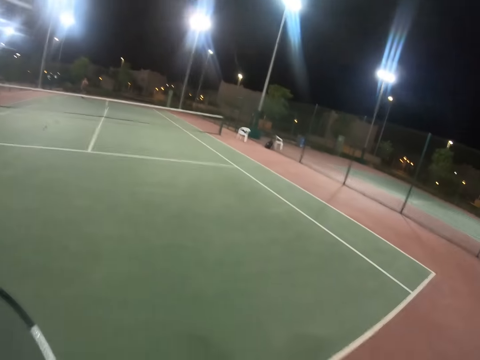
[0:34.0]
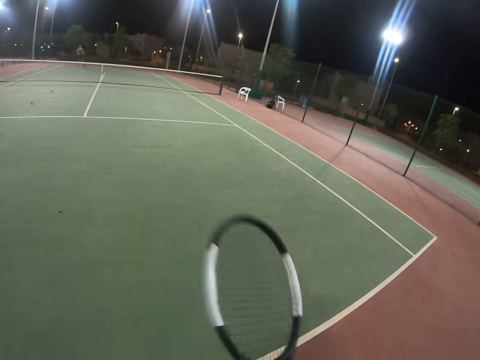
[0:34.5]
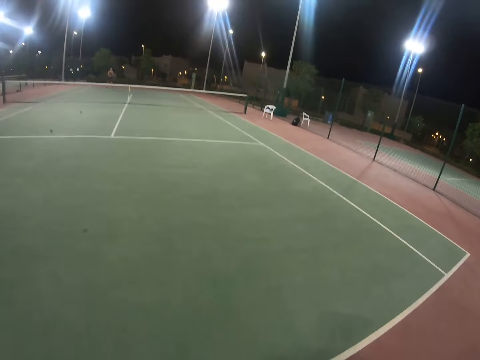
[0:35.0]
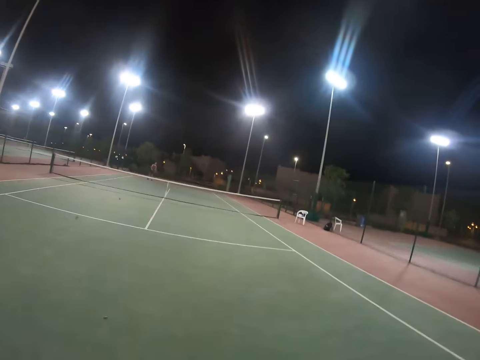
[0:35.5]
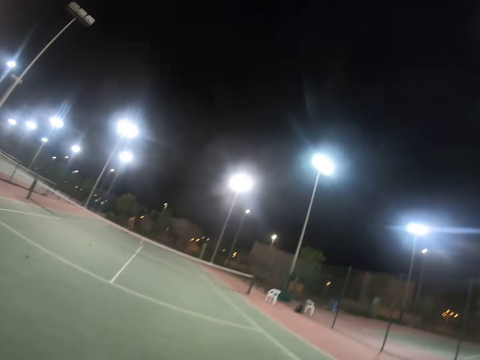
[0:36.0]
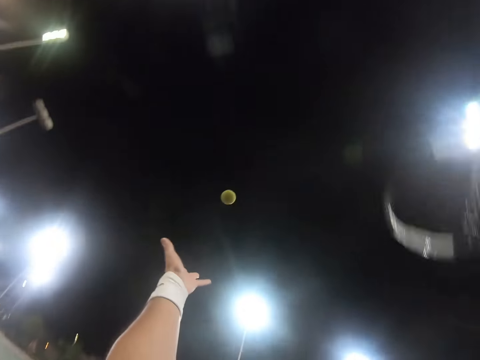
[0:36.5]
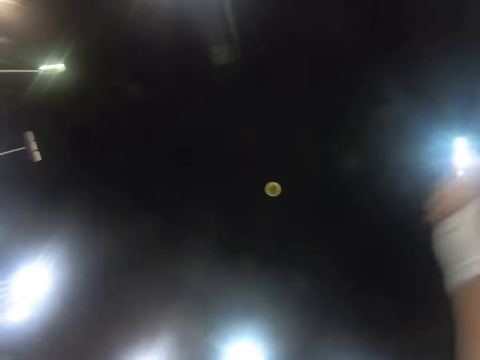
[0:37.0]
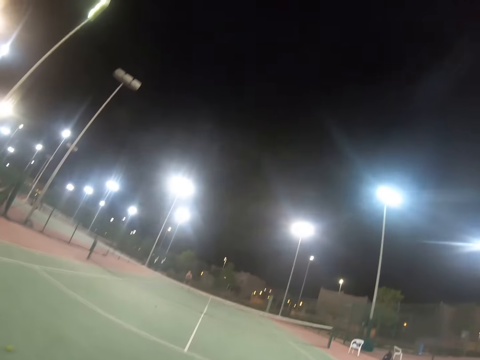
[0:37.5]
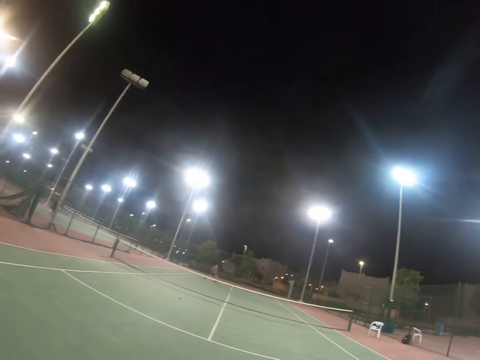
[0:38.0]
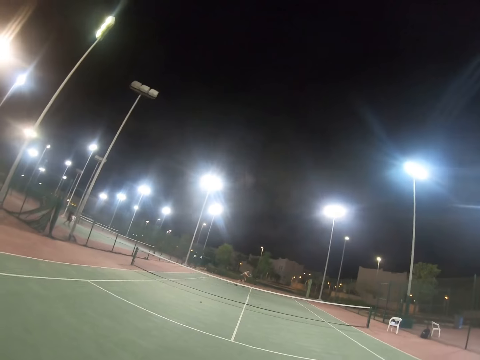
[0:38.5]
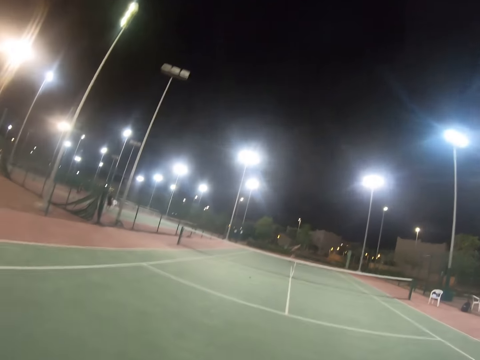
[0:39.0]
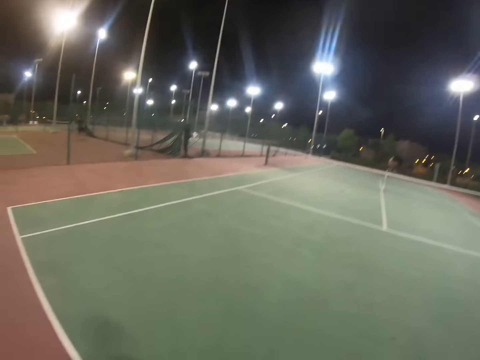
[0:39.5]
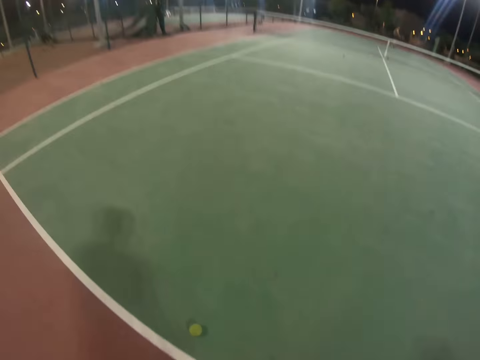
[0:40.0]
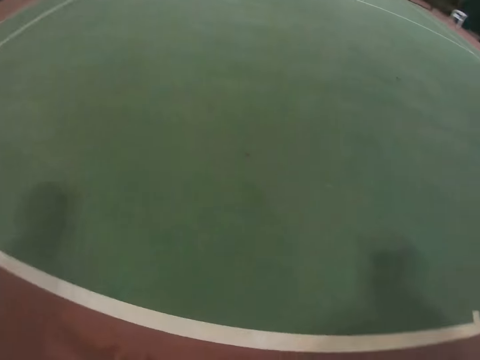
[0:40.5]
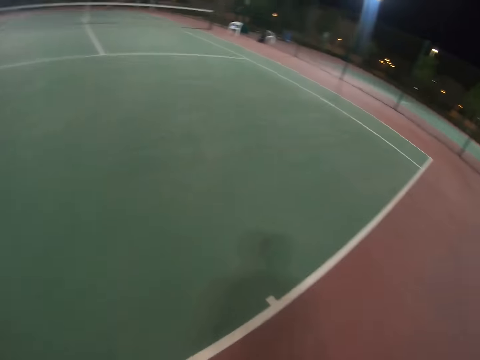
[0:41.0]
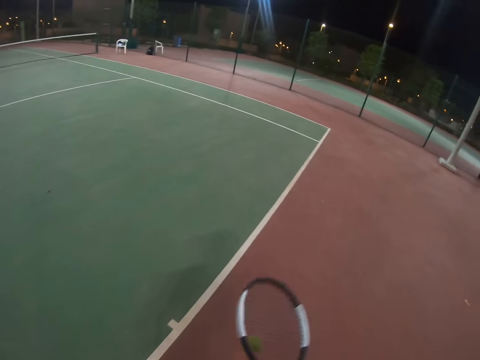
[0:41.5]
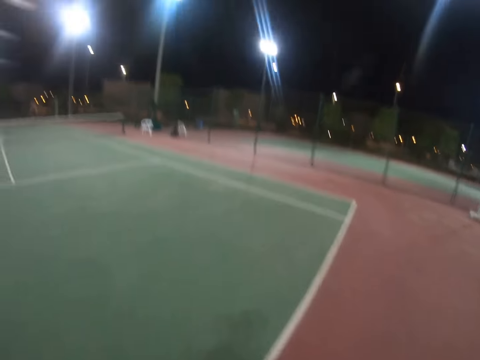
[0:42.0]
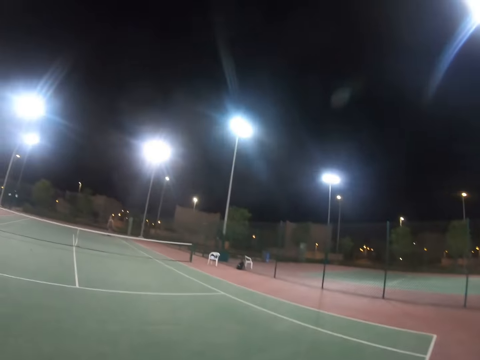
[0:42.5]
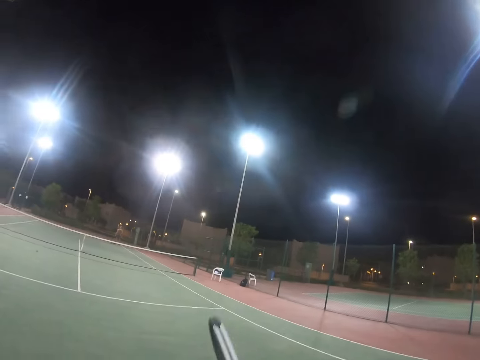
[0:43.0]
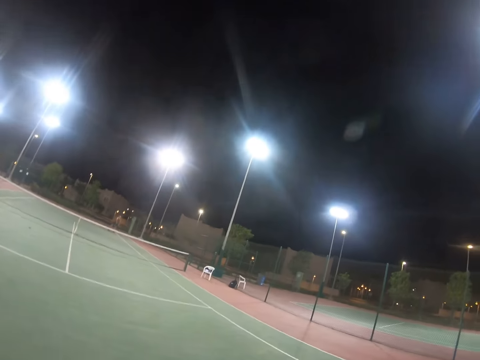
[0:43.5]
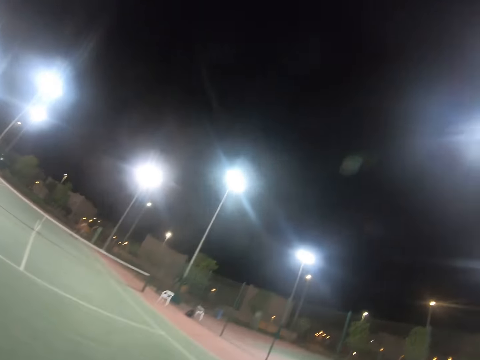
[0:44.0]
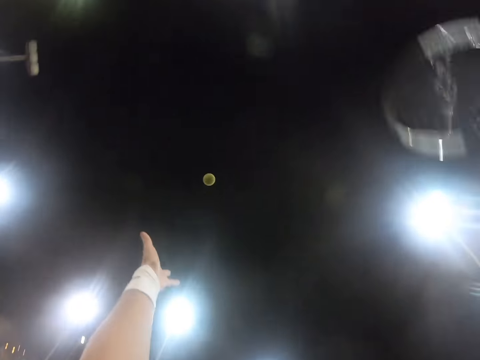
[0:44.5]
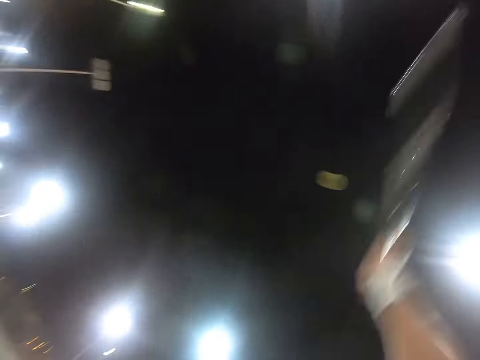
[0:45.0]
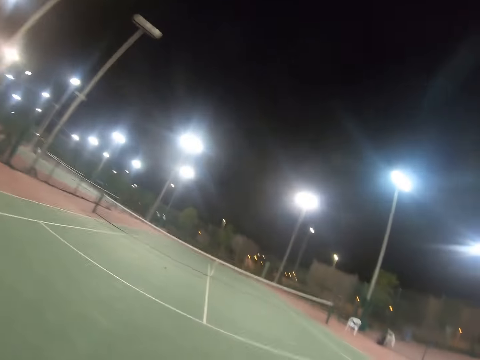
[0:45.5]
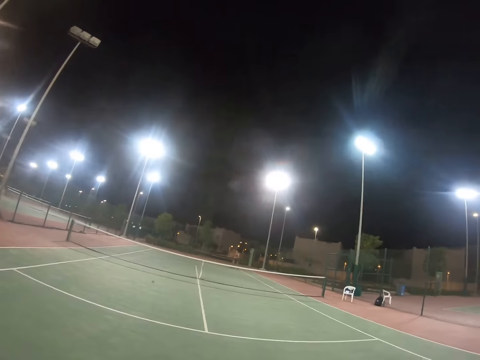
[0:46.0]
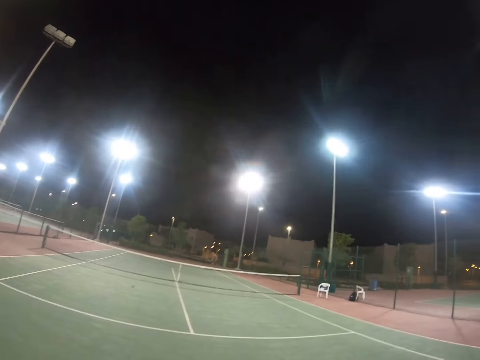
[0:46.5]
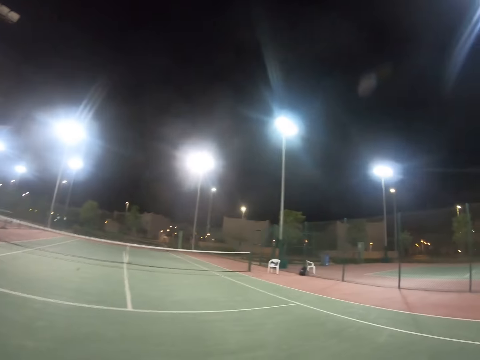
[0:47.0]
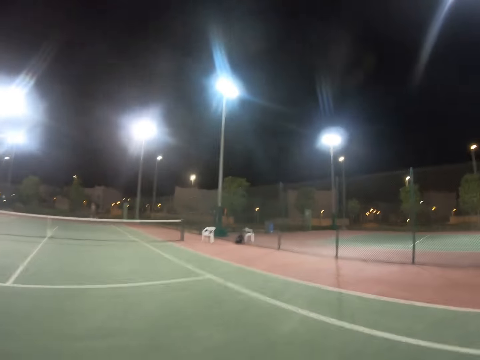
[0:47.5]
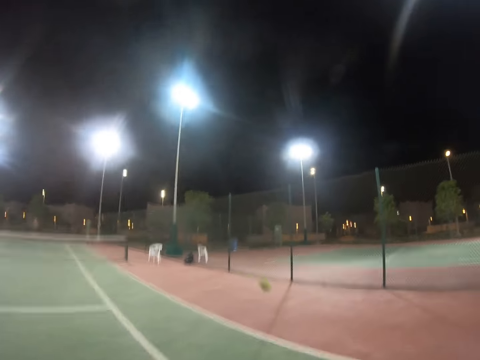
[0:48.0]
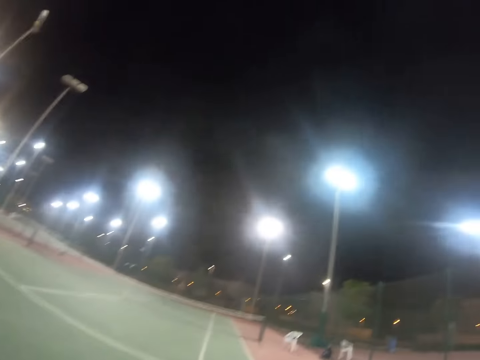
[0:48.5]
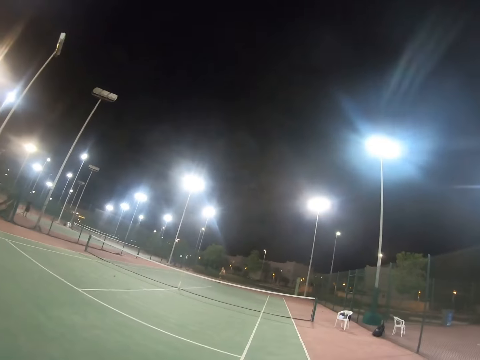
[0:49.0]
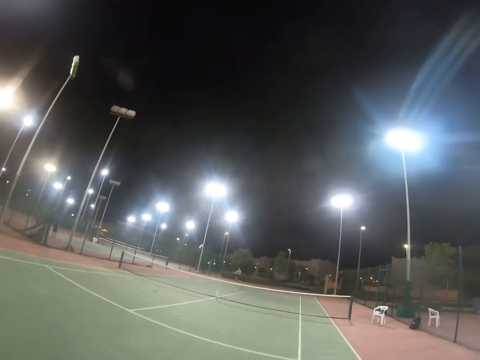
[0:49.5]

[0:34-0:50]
A person hits the tennis ball. The camera wearer is moving around. They hit the tennis ball. The person hits the tennis ball. The camera wearer hits the tennis ball.

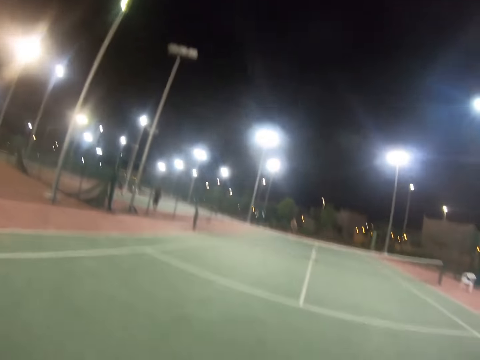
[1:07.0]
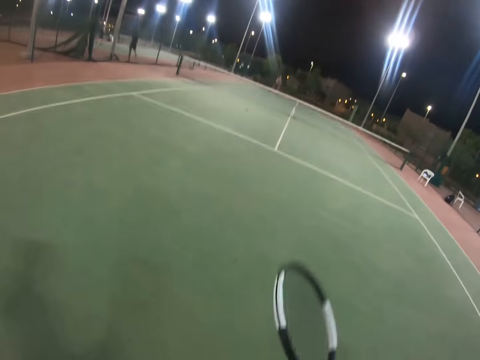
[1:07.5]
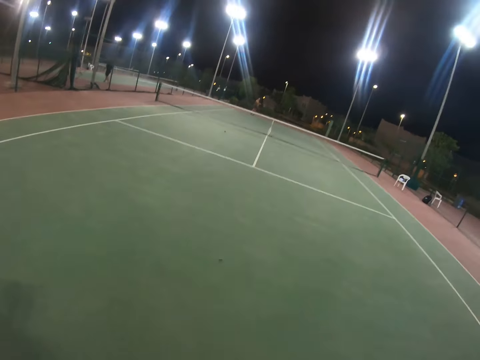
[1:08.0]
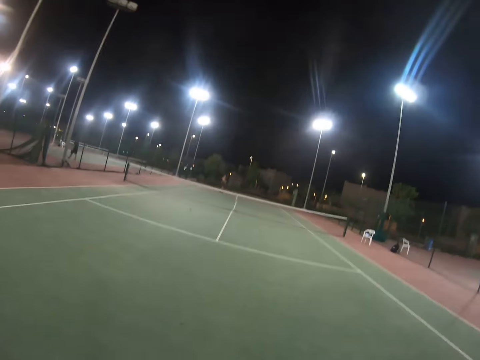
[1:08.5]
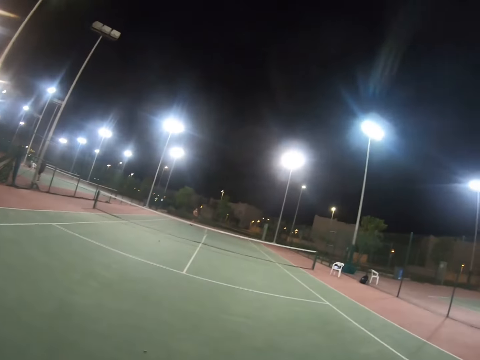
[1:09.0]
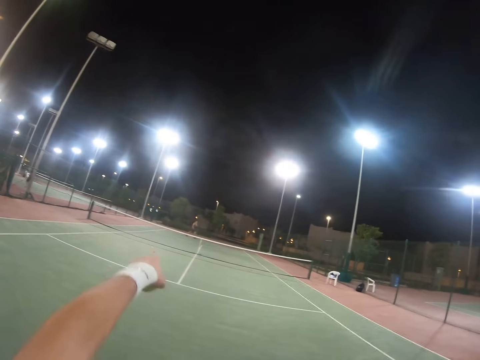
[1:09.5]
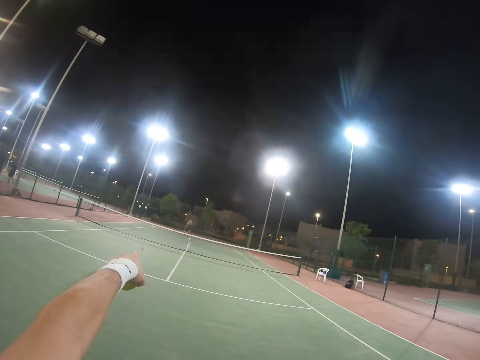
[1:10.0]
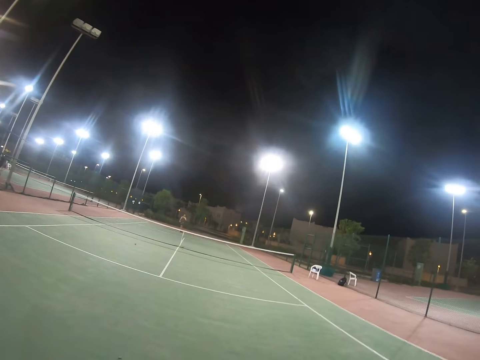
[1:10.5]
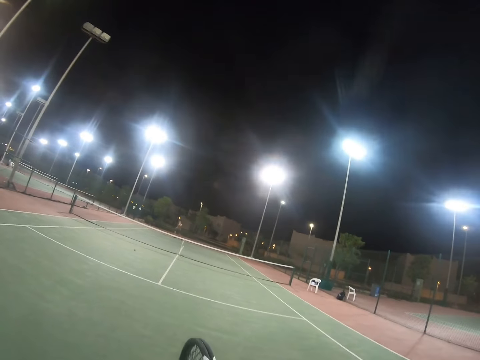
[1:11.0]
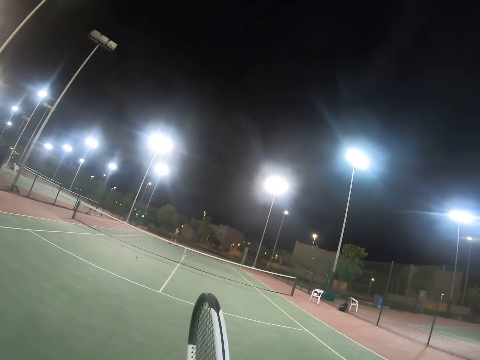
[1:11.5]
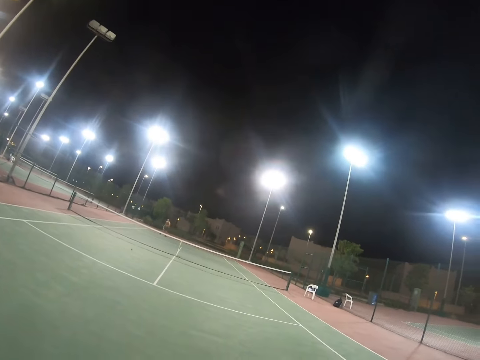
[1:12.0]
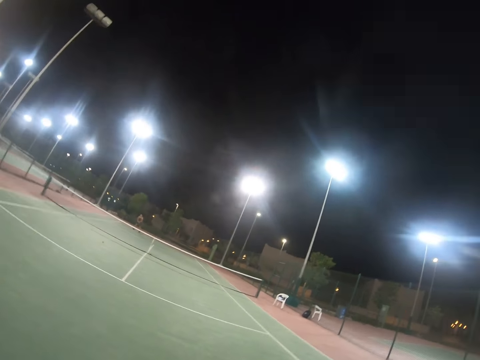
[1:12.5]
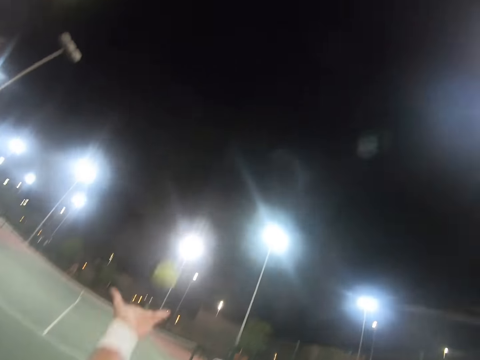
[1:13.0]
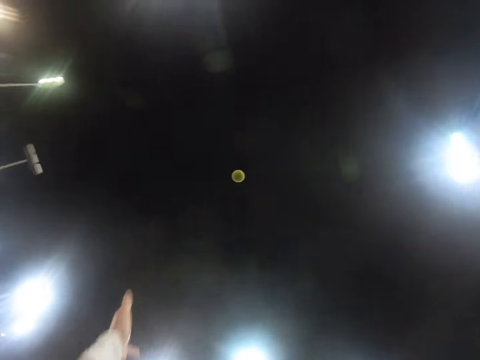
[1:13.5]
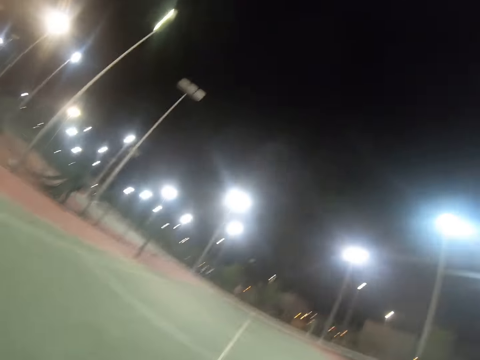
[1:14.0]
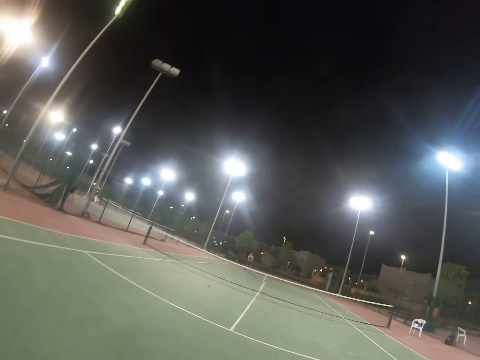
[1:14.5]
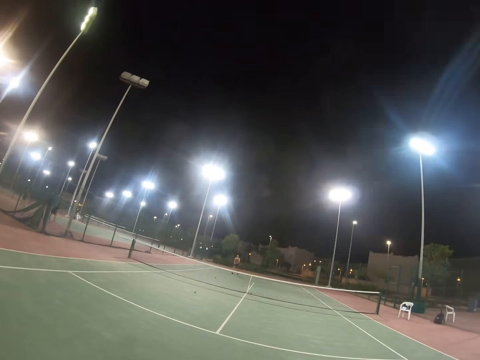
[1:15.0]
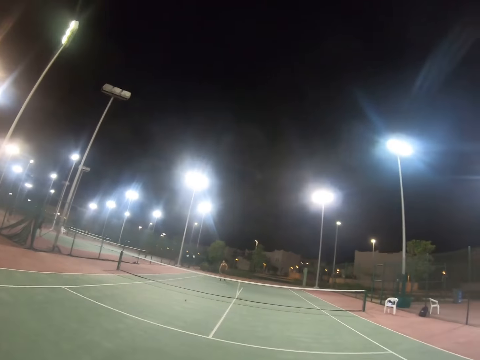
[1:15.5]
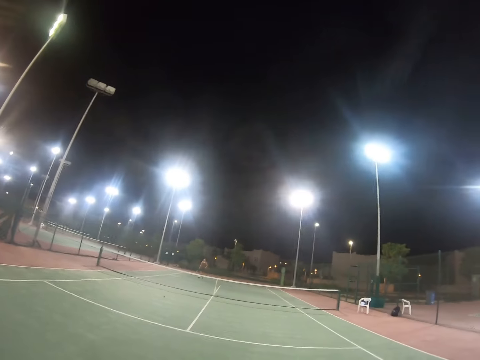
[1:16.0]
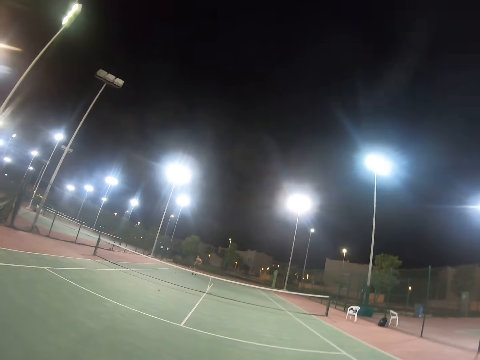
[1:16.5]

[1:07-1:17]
A person appears in a court. The camera wearer is pointing towards another person.
